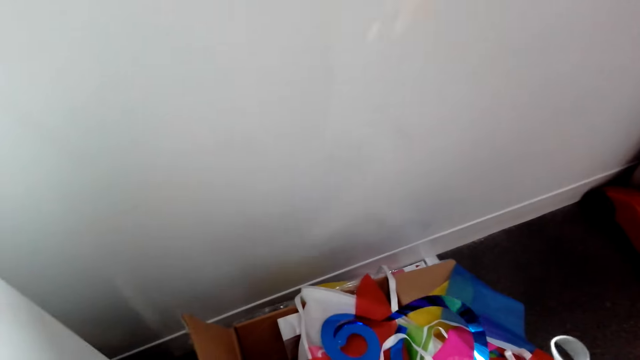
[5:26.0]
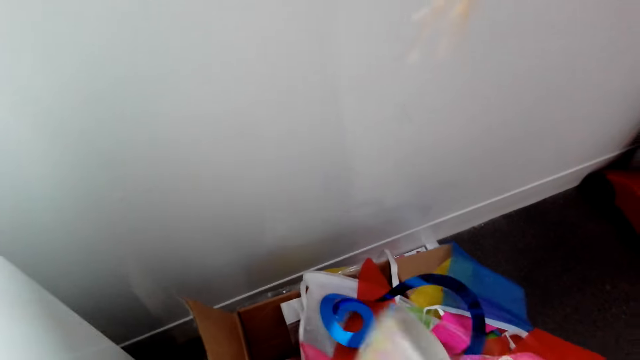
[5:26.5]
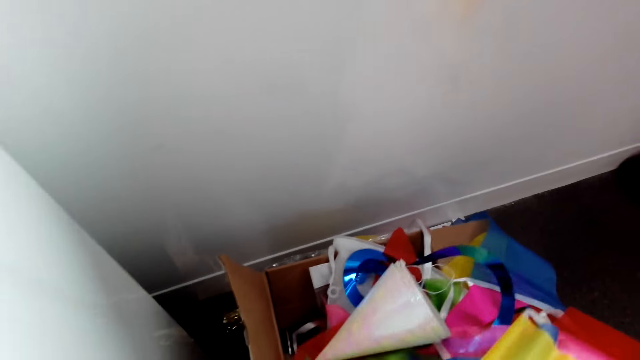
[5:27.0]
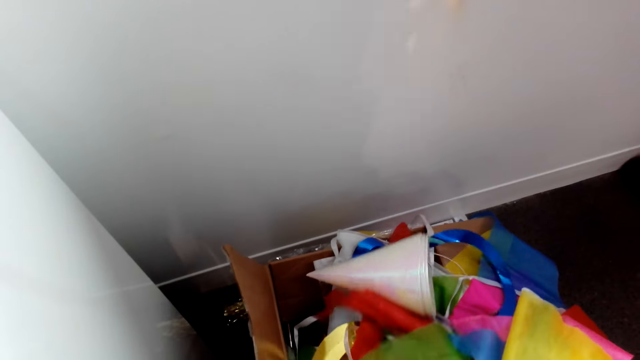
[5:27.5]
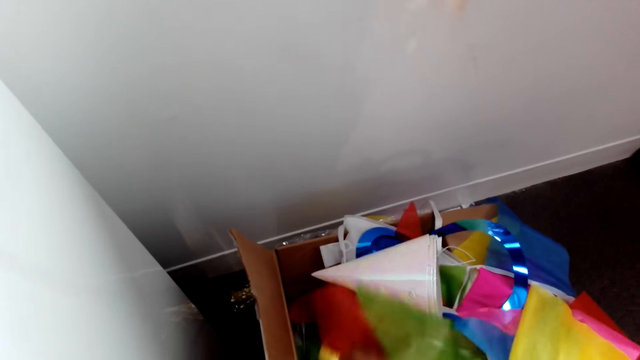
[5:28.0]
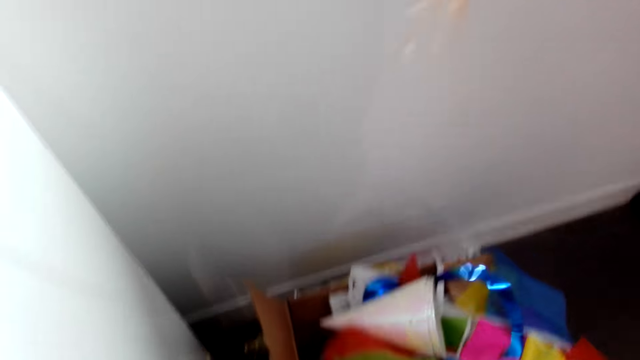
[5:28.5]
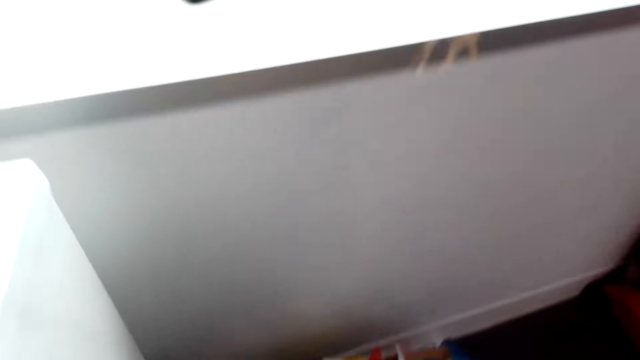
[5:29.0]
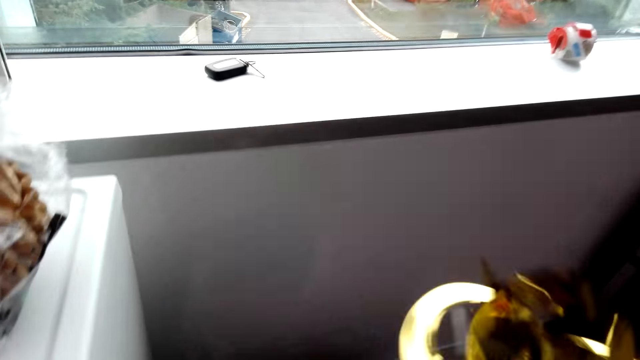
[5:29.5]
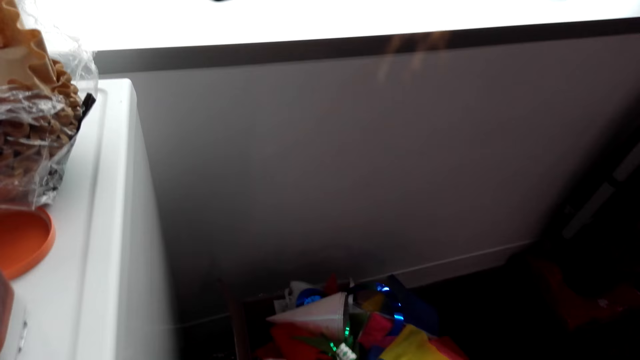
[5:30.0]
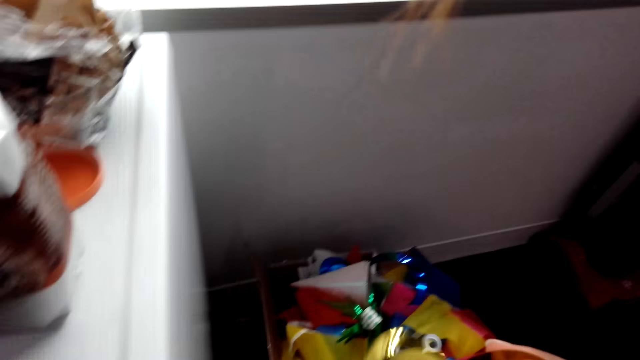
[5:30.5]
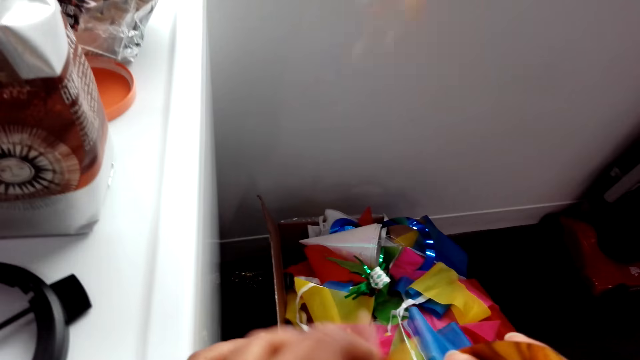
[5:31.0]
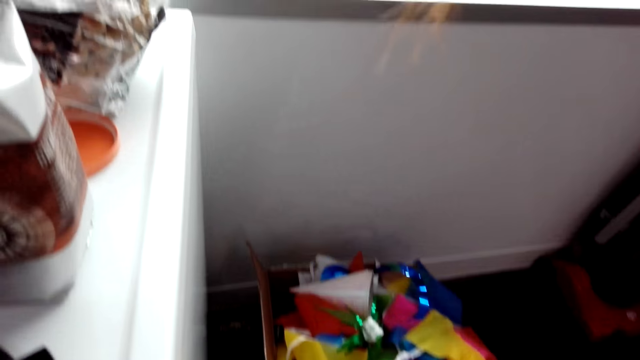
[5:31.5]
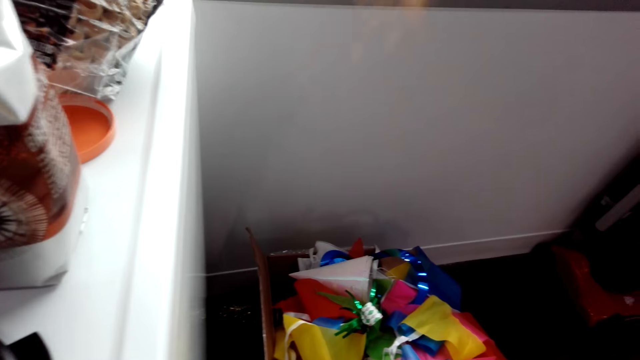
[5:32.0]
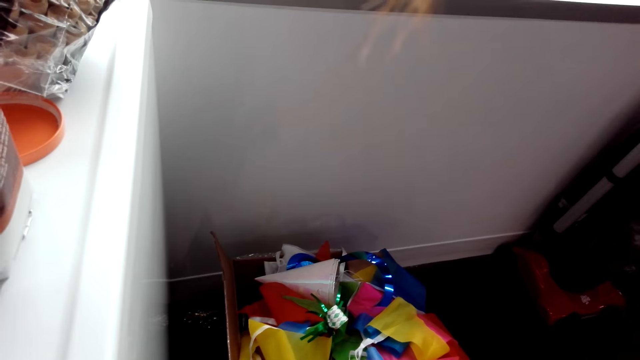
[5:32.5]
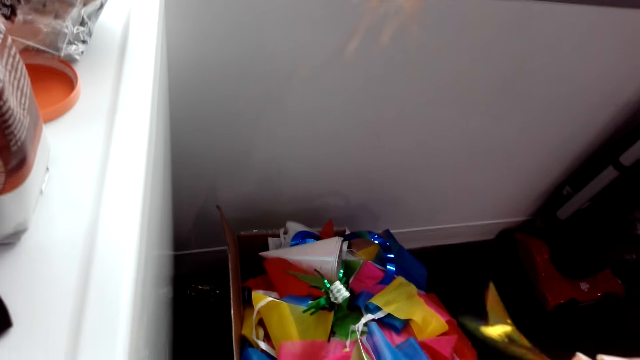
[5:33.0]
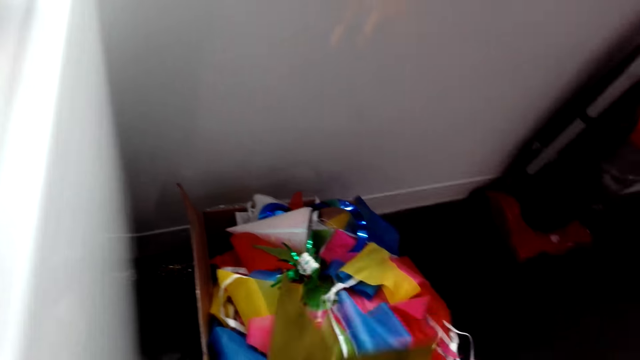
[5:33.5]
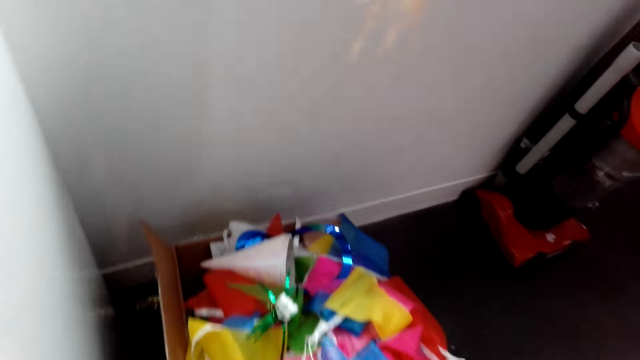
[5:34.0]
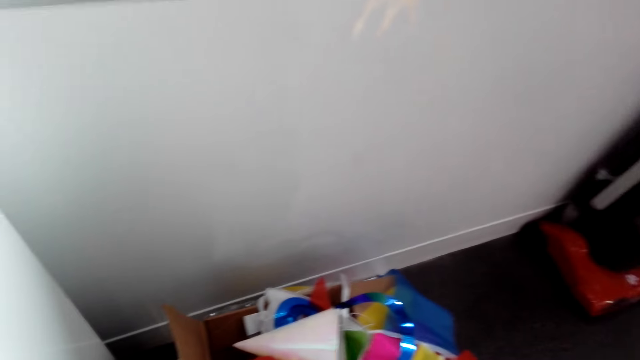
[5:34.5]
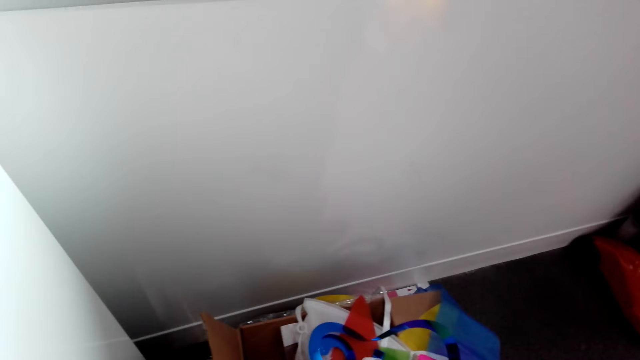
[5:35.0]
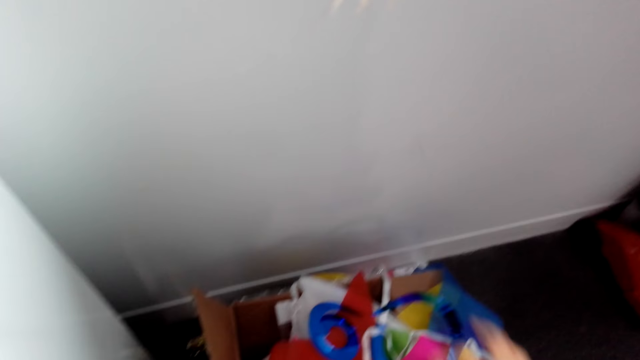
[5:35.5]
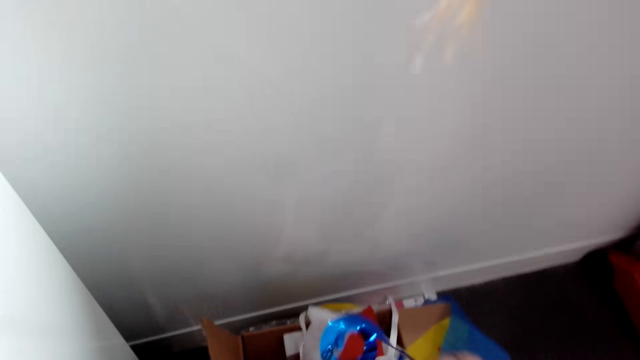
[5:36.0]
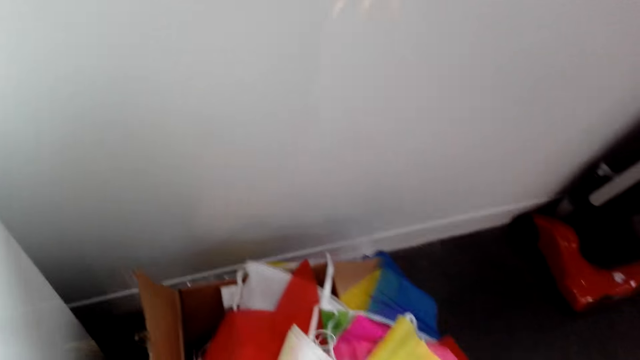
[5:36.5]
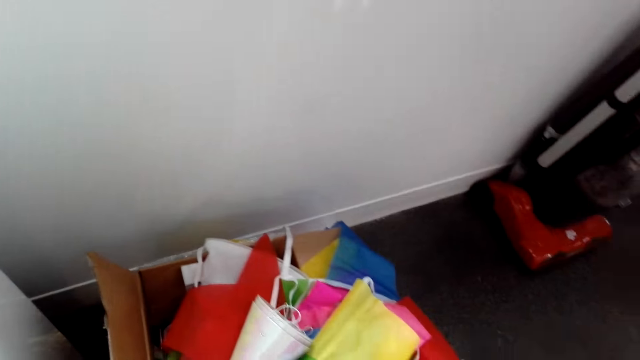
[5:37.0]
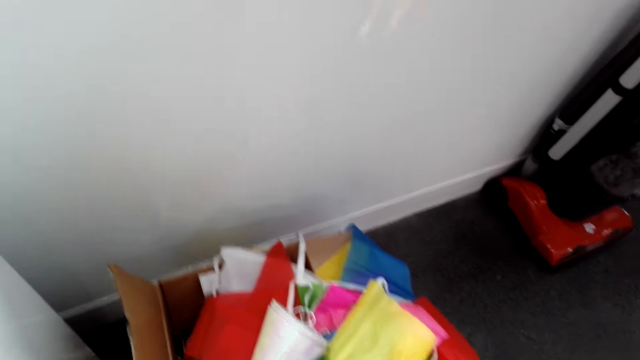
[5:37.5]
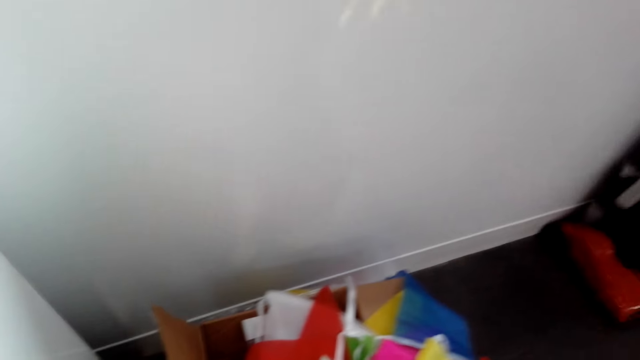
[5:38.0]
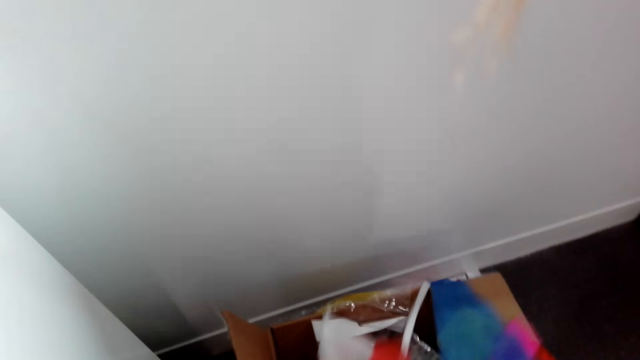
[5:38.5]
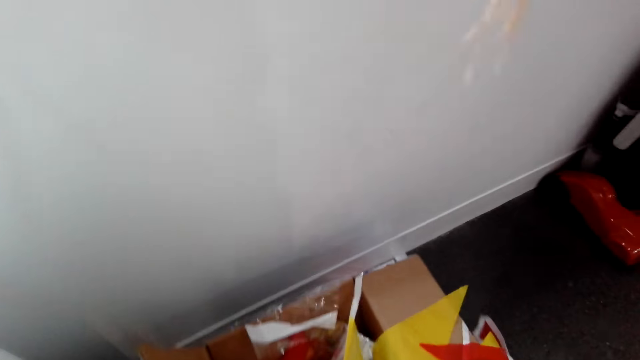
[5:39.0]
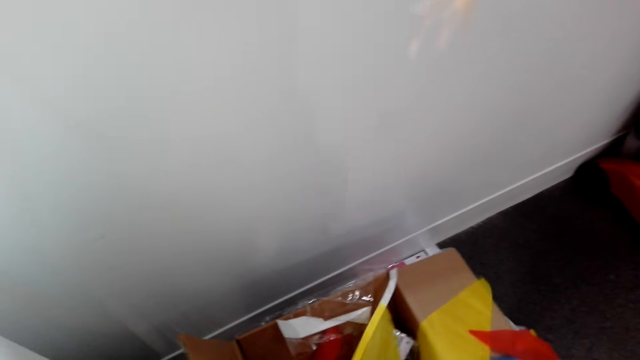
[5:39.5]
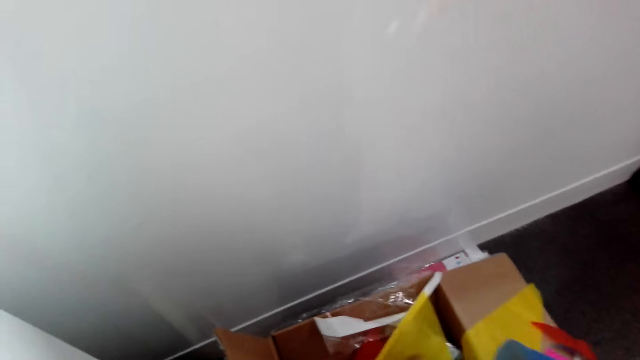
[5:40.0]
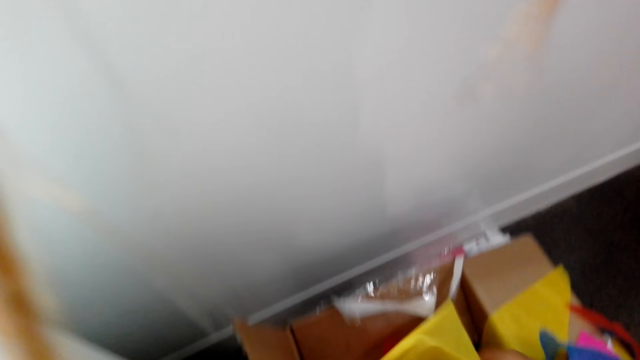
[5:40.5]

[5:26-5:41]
The camera wearer picks the decoration ribbons. They adjust the decoration. They pick the decoration. They pick it again. They adjust the decoration ribbon. They pick the decoration.

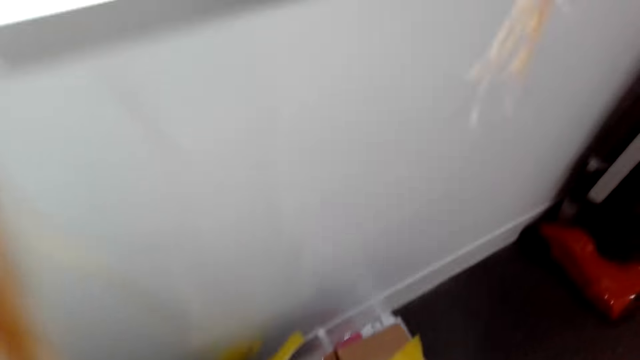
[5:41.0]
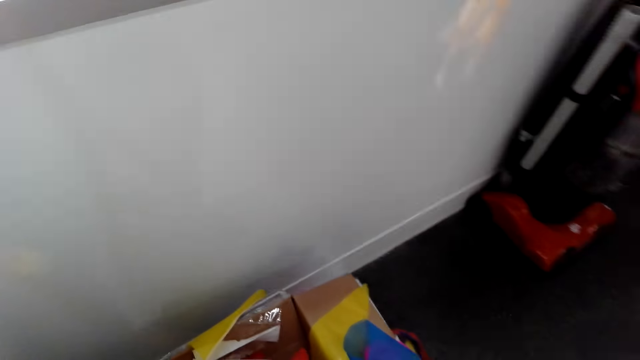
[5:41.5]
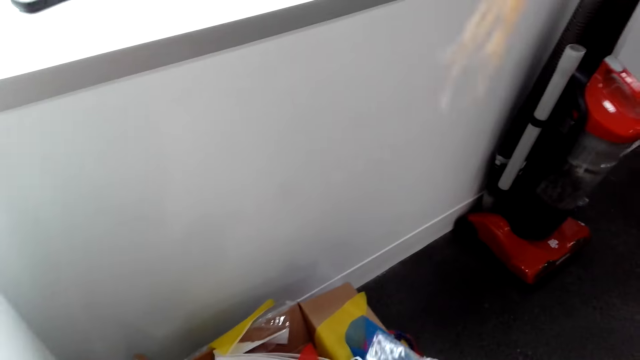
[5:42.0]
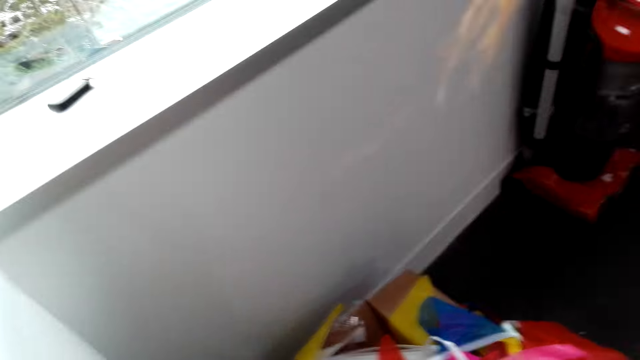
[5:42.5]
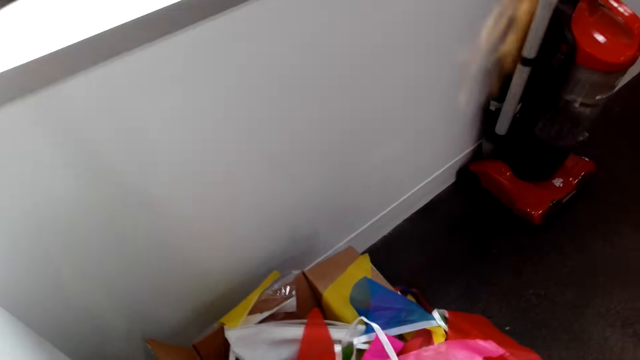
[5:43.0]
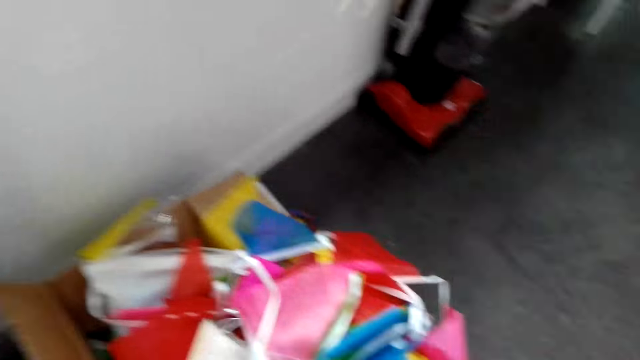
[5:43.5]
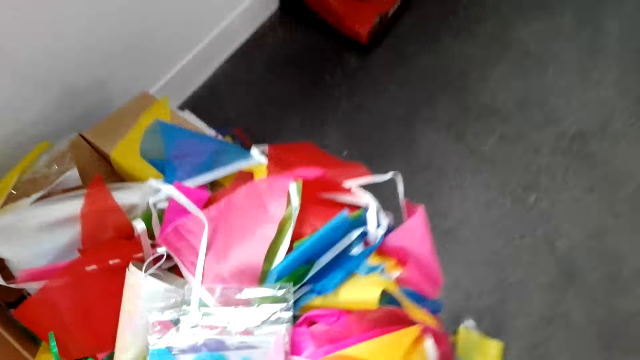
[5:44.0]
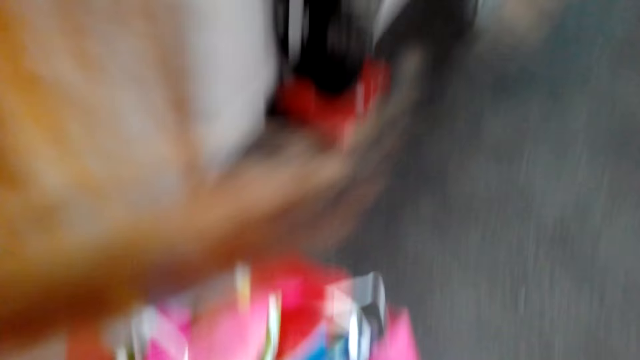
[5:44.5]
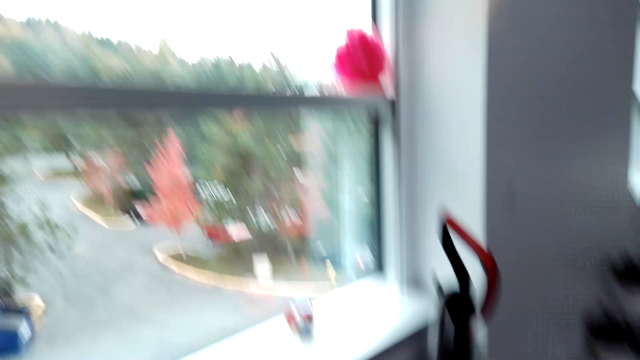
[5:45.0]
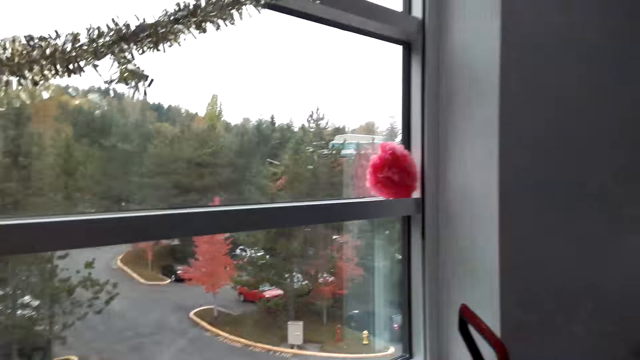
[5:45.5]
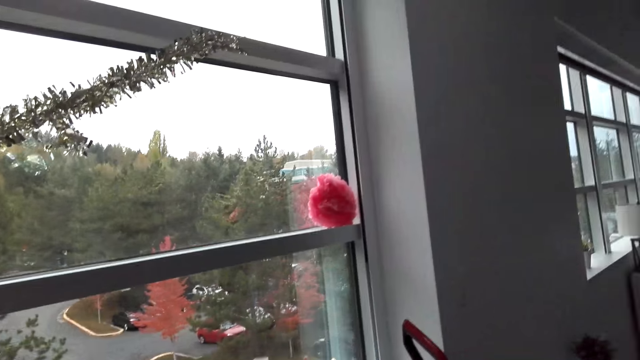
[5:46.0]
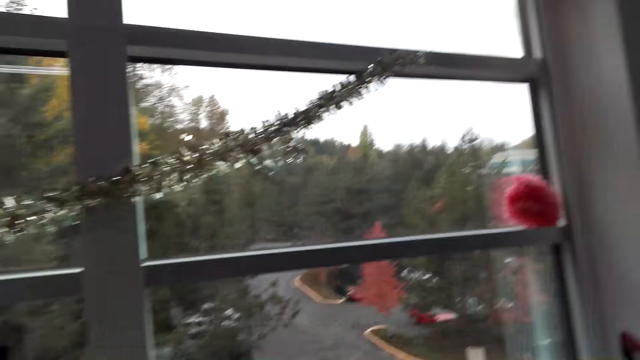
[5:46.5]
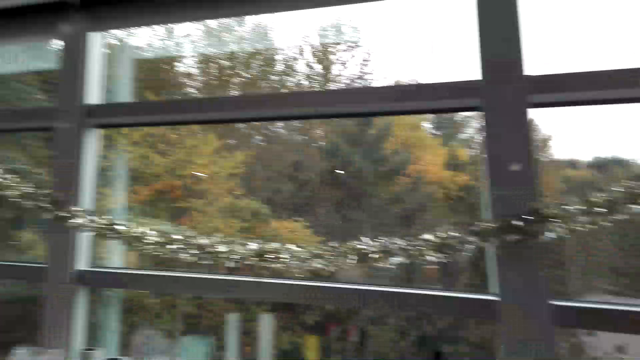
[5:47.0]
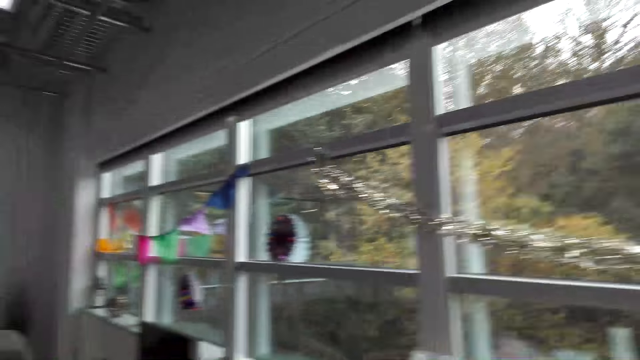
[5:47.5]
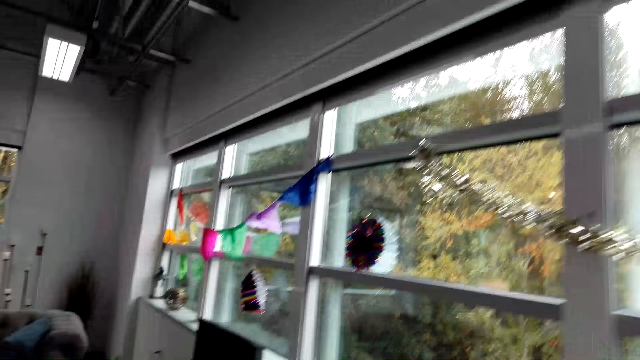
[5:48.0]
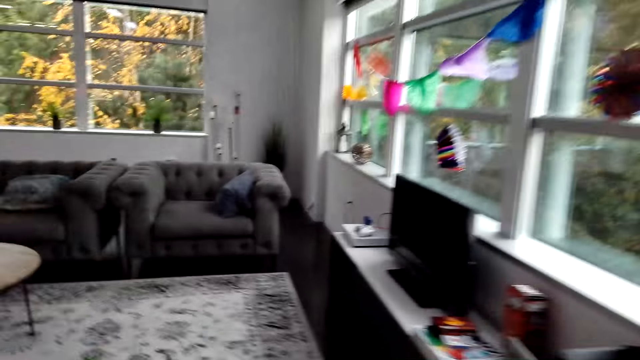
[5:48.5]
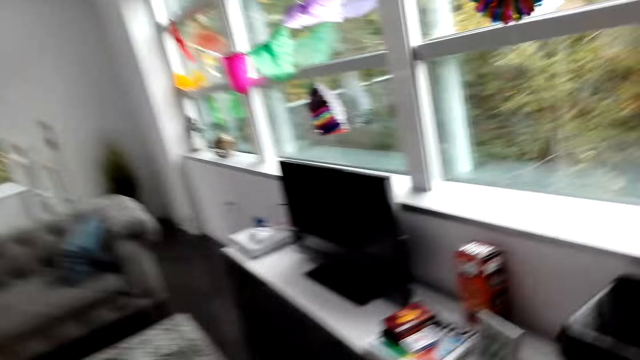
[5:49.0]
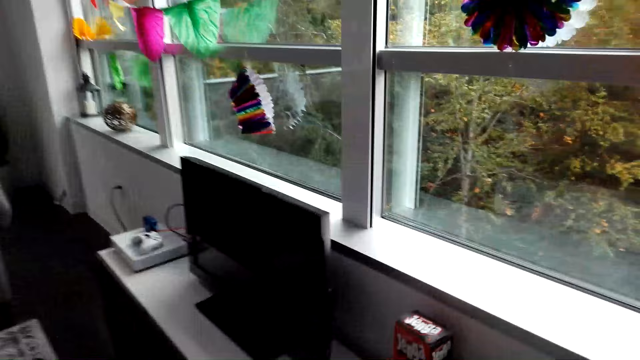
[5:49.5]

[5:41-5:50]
The camera wearer moves around.
